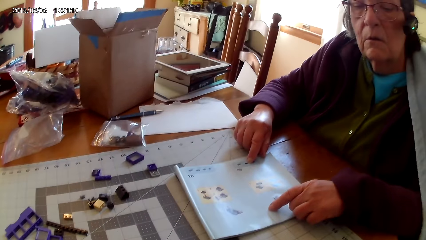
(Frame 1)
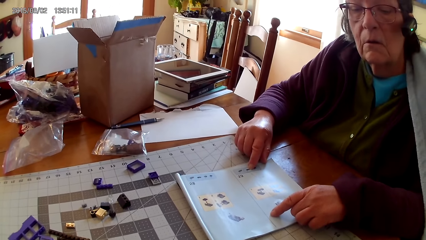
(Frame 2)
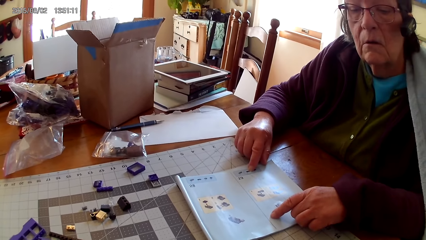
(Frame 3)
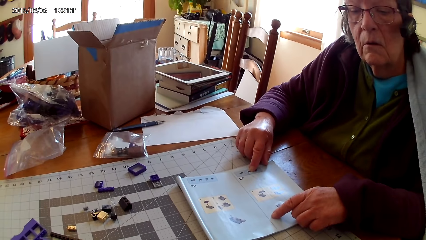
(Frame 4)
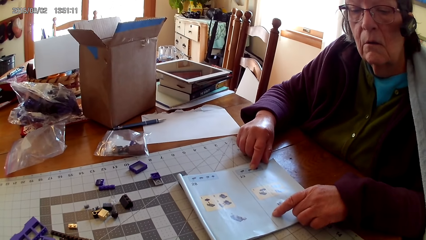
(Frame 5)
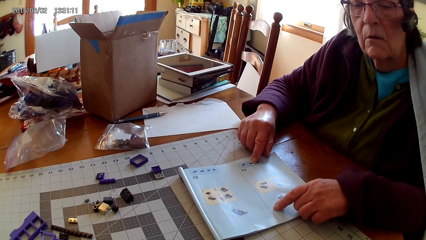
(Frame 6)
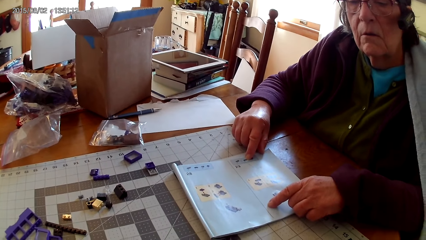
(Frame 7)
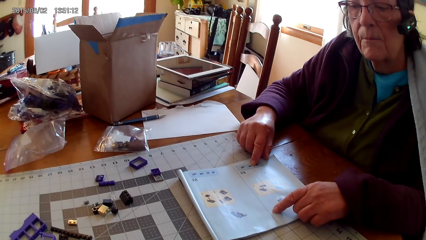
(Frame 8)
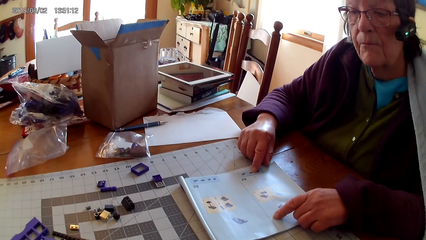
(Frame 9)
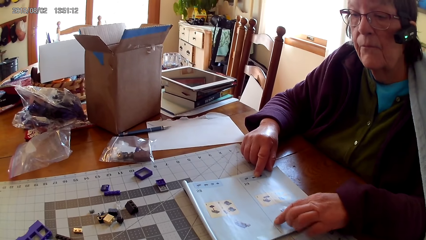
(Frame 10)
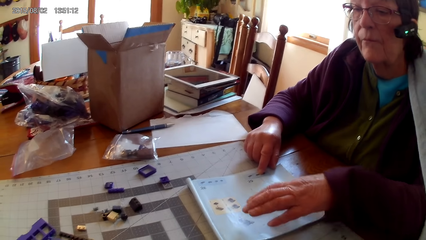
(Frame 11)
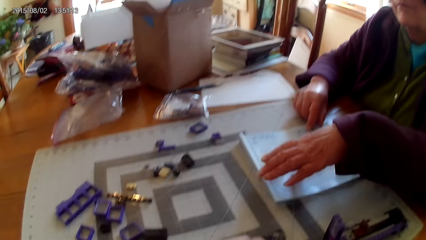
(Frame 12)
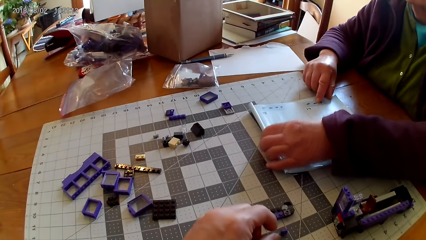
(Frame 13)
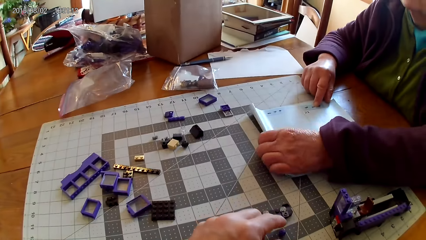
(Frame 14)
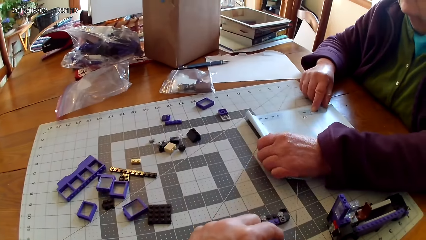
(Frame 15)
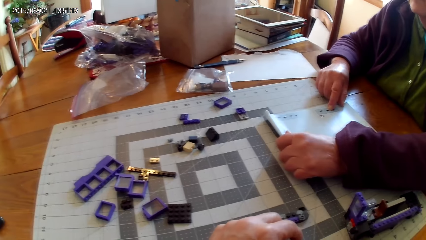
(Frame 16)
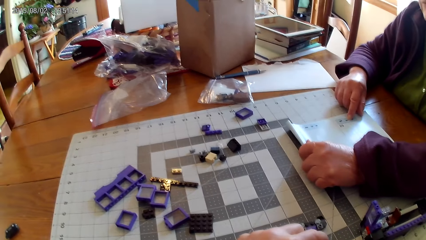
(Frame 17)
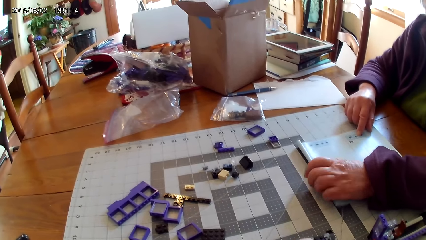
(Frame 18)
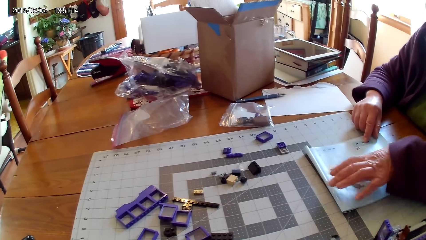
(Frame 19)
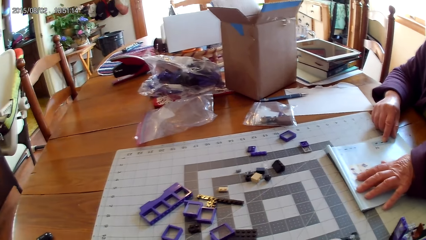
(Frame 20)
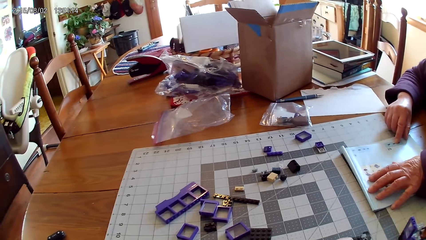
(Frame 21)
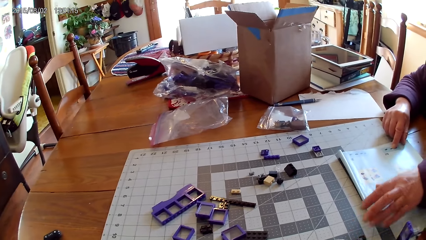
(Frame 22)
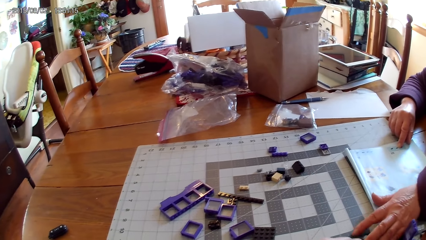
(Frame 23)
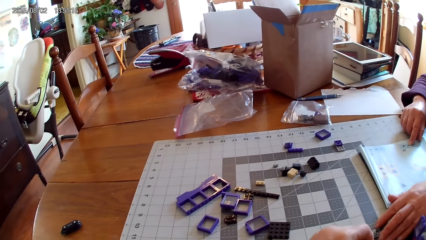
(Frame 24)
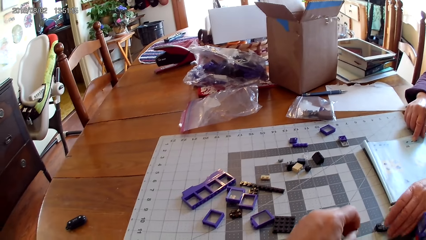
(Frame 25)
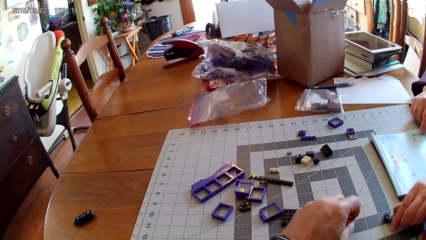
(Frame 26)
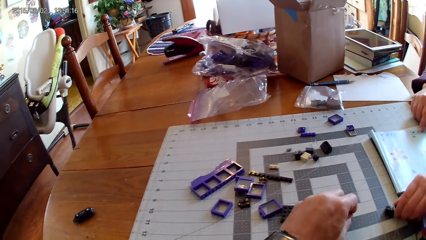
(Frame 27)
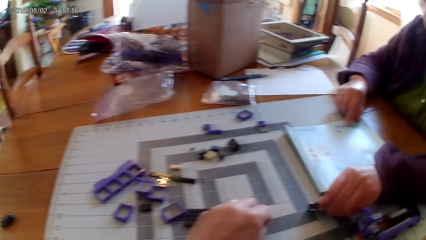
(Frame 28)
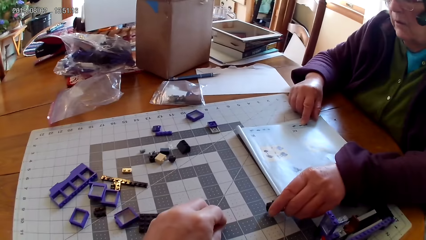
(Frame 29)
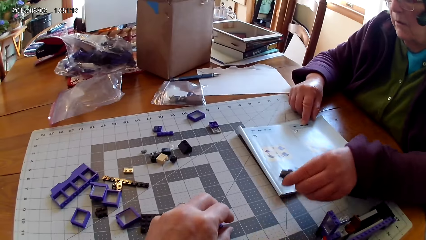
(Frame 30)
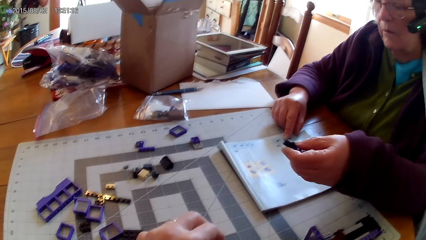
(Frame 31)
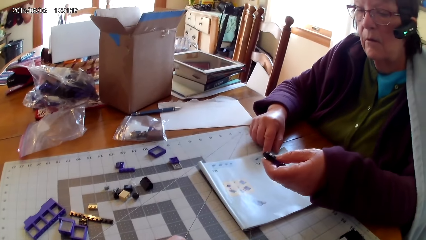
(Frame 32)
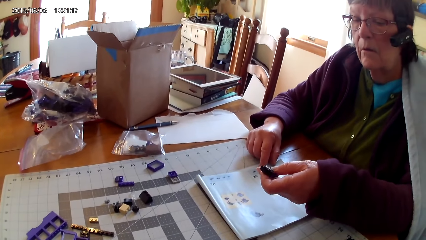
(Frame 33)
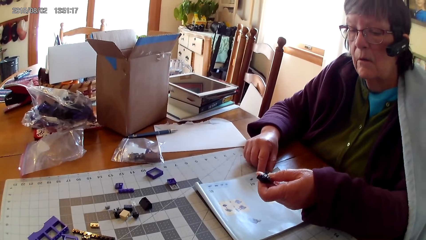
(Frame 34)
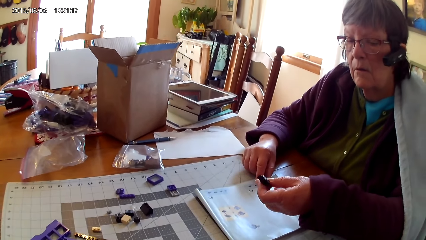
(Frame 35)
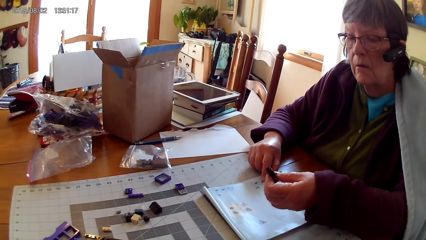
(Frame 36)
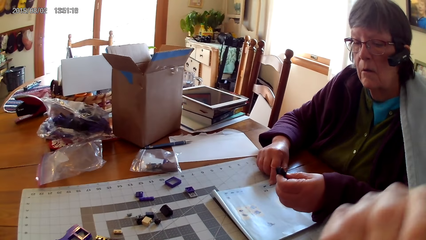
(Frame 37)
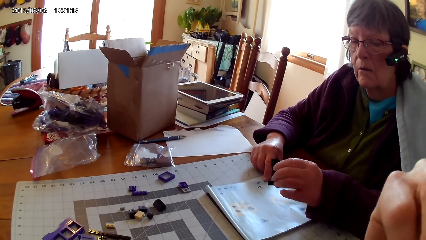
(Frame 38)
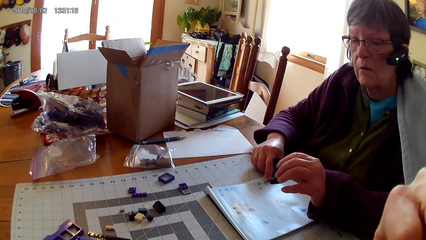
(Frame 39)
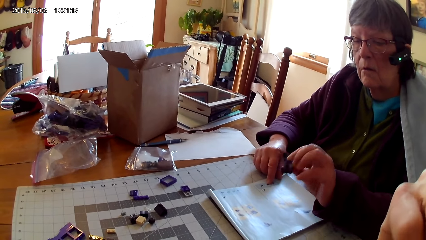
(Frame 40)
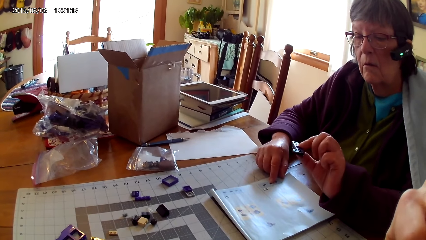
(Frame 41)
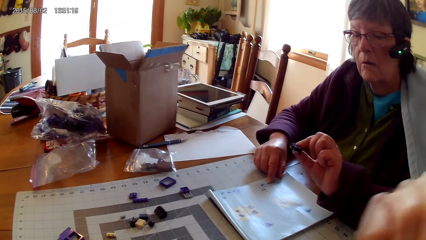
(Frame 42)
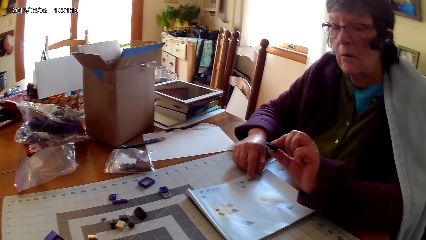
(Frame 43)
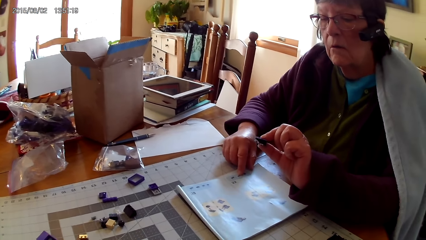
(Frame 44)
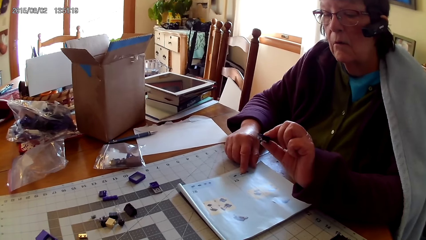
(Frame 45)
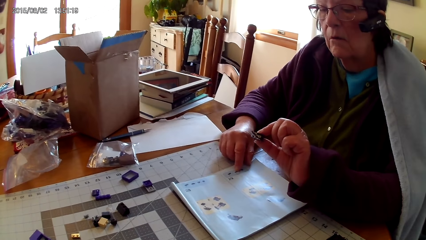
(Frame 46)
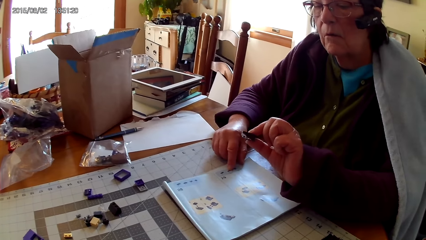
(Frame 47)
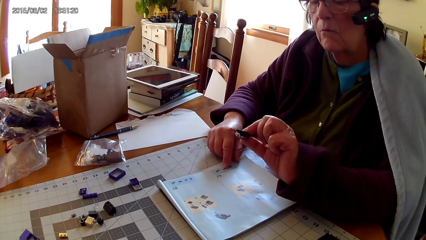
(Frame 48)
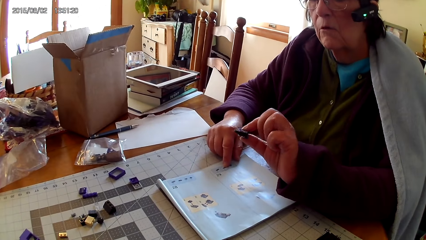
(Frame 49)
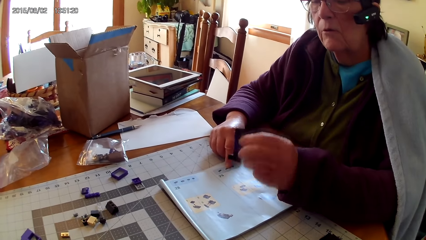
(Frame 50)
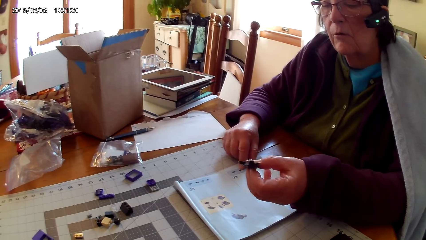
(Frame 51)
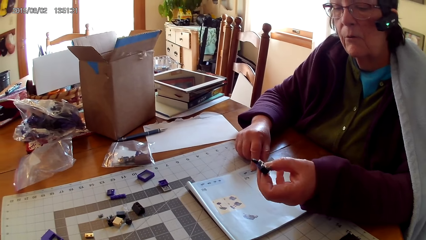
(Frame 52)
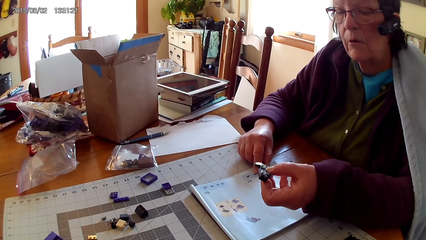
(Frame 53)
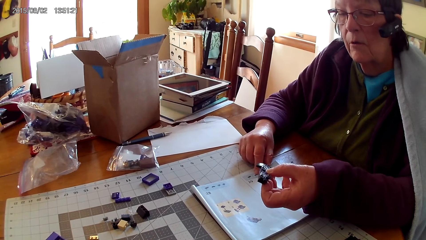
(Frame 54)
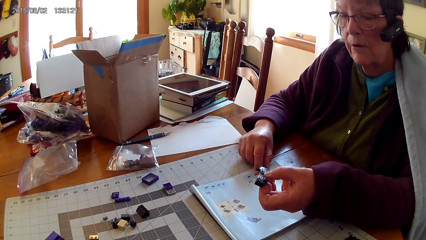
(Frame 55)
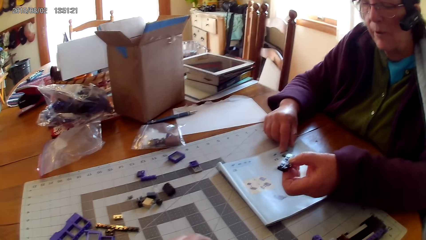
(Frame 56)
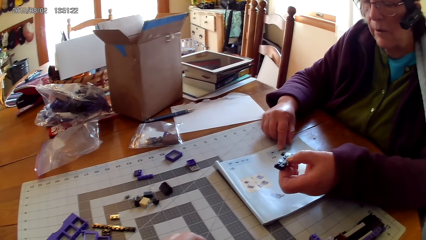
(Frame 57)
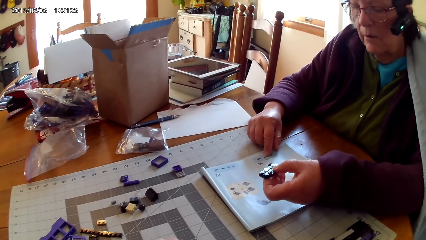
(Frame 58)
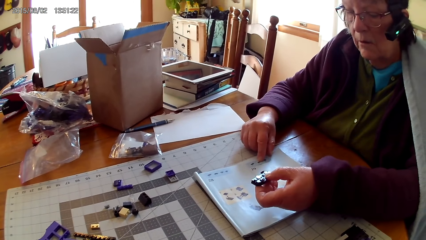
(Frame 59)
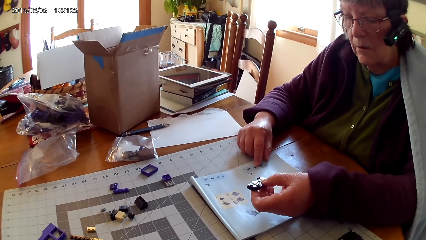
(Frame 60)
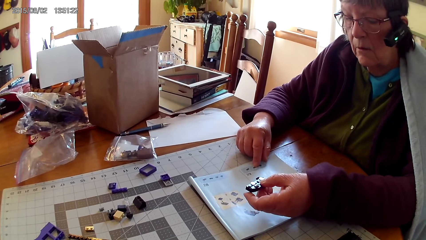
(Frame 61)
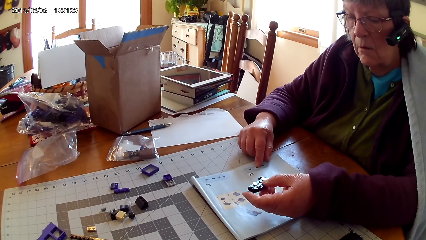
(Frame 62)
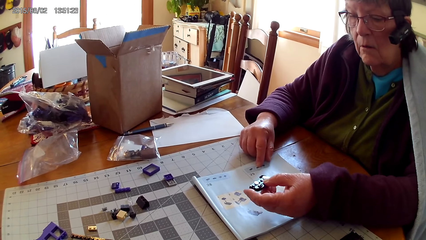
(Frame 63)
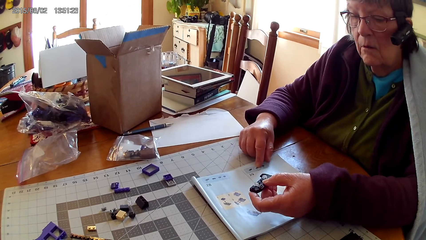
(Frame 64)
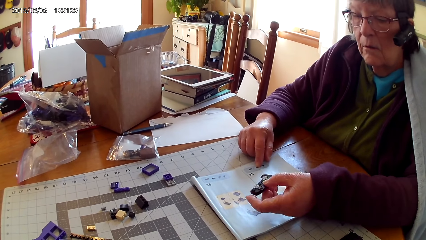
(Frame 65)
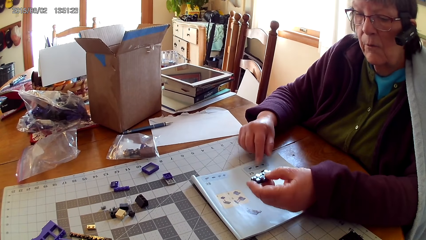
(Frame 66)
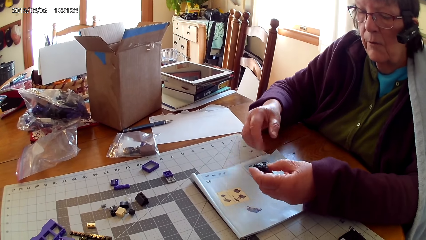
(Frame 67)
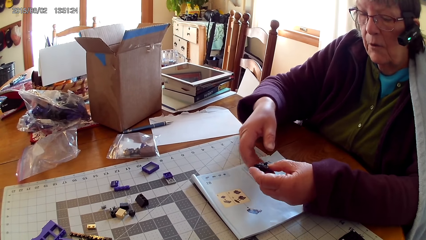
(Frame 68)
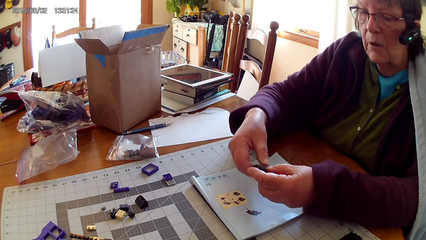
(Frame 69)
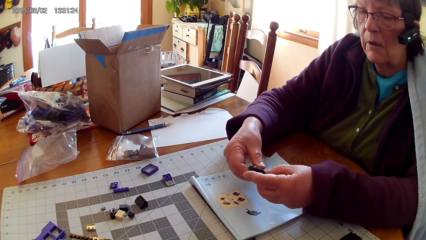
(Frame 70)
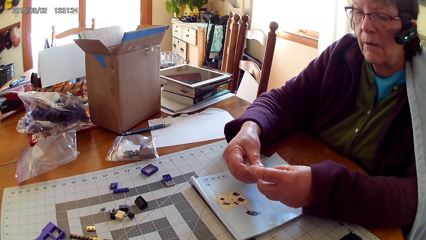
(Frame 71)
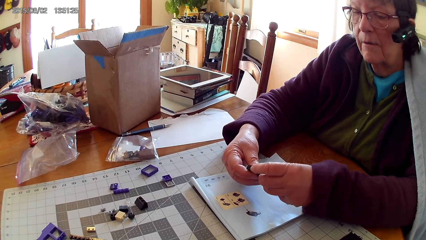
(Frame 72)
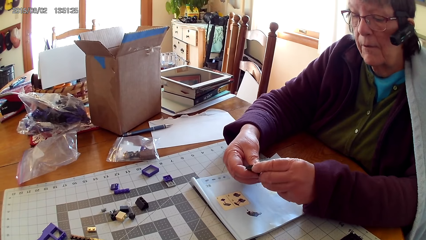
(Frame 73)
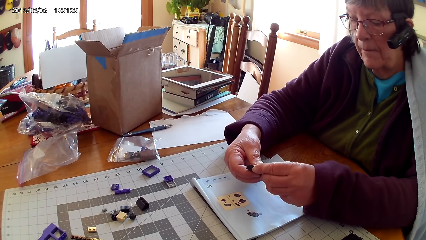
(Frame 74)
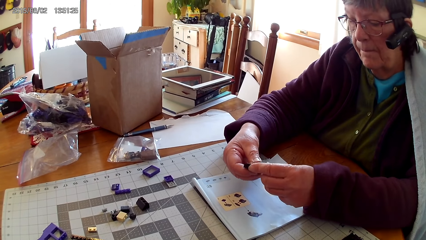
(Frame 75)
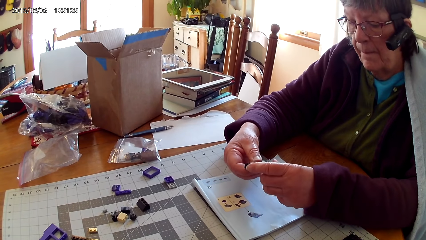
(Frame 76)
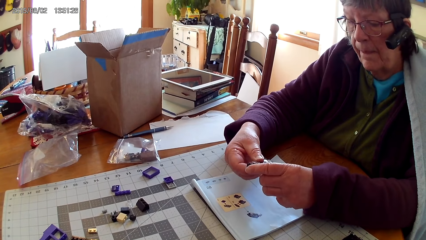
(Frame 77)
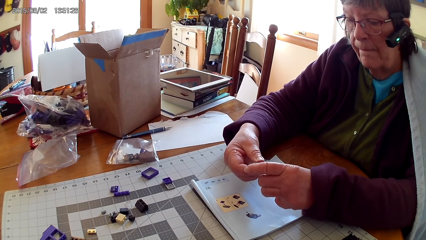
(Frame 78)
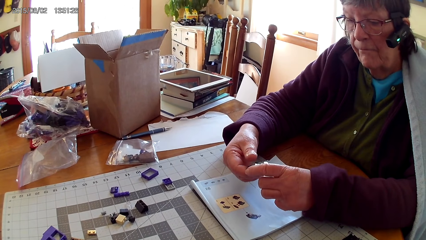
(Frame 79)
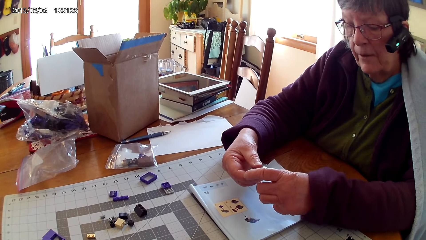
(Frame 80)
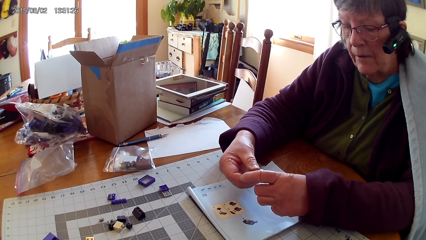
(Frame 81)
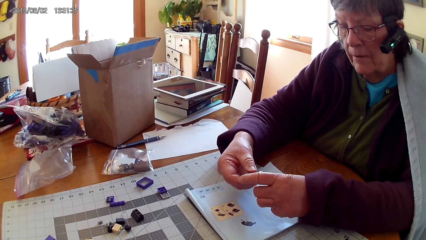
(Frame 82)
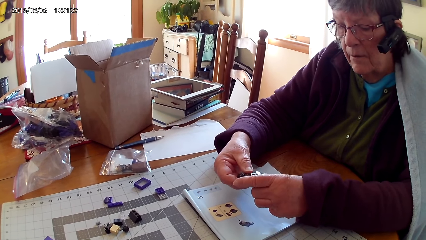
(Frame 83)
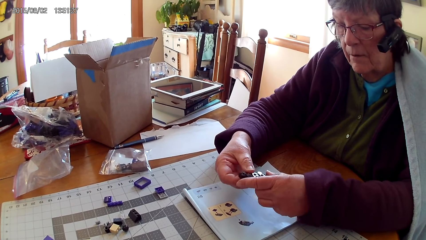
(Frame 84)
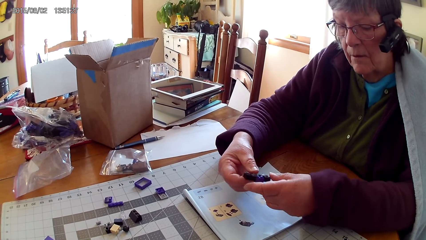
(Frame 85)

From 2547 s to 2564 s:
The camera wearer fixes the lego piece. A lady holds the lego piece, picks up a plastic interlocking block or lego piece from the table, holds the lego piece, and looks at the plastic interlocking block. The camera wearer touches the face. The lady looks at the drawing on the book, looks at the plastic interlocking block, and looks at the drawing on the book.
